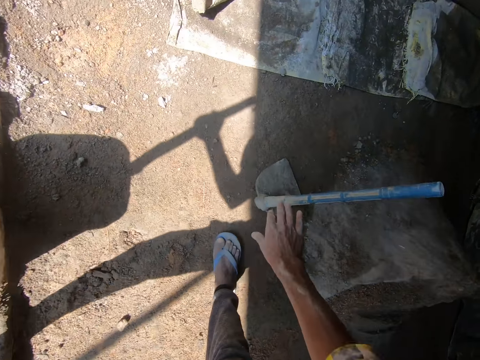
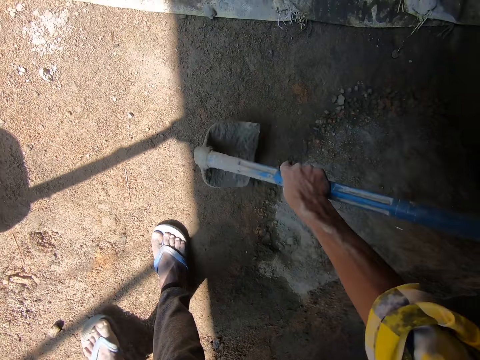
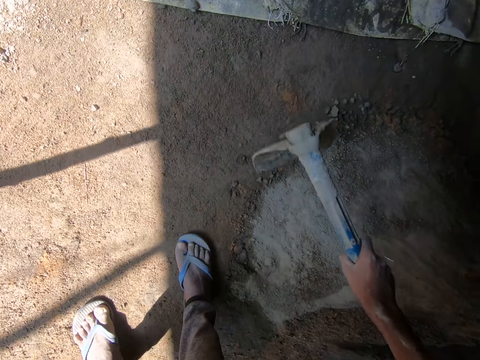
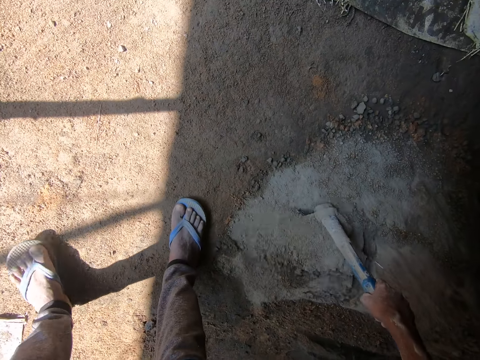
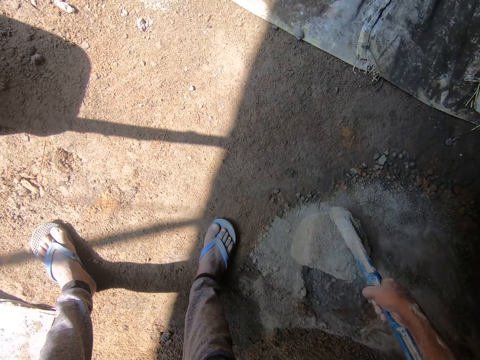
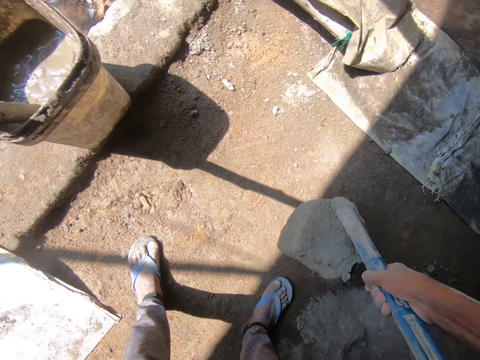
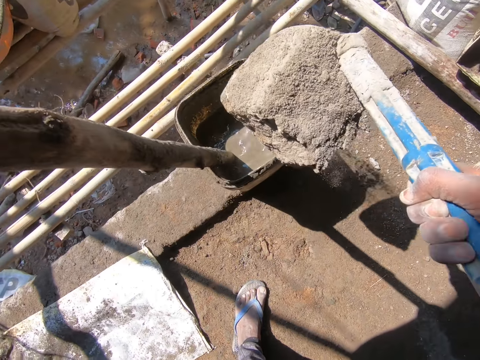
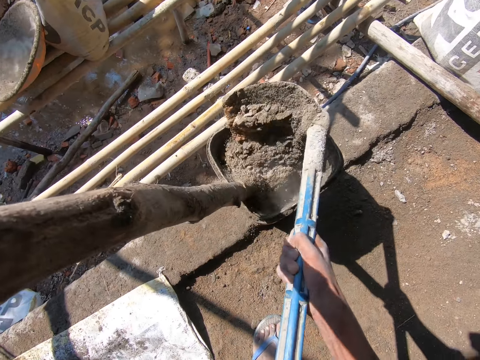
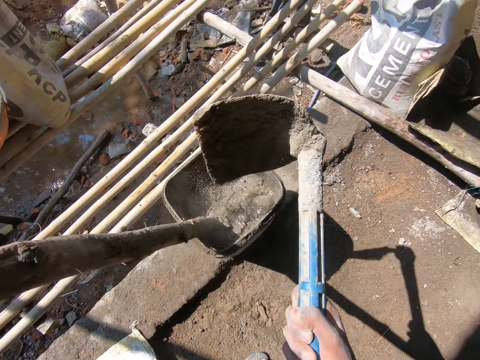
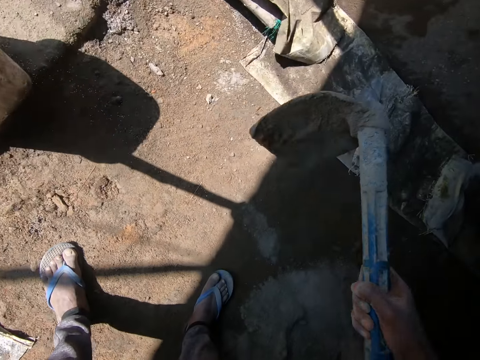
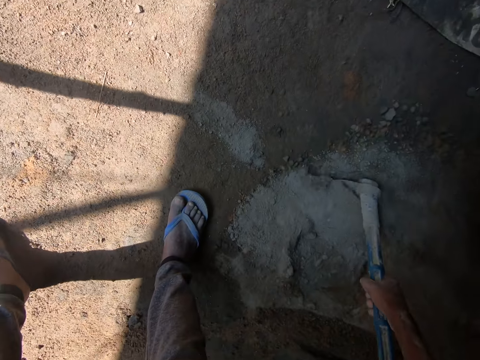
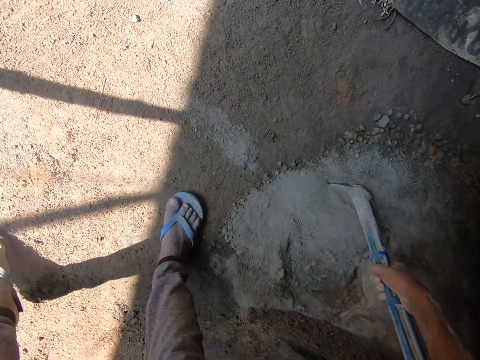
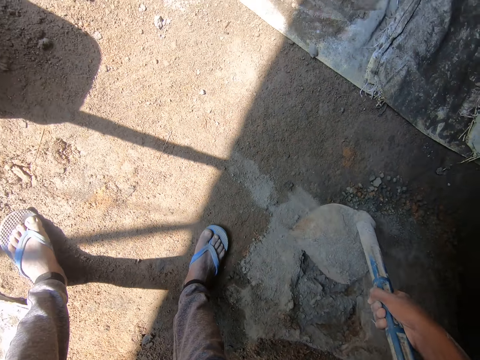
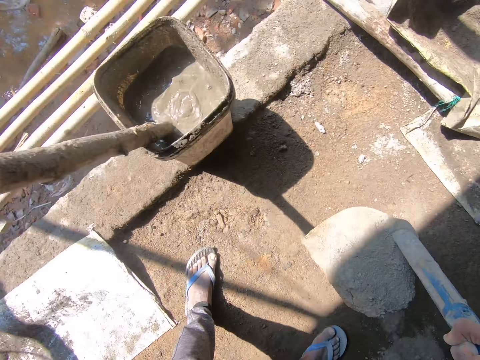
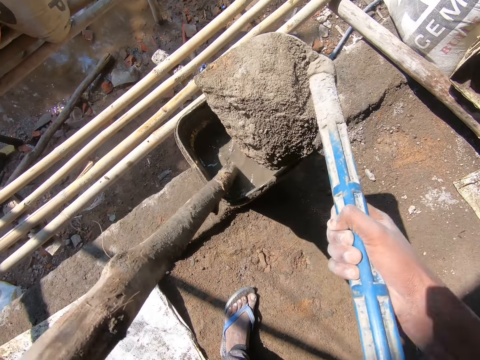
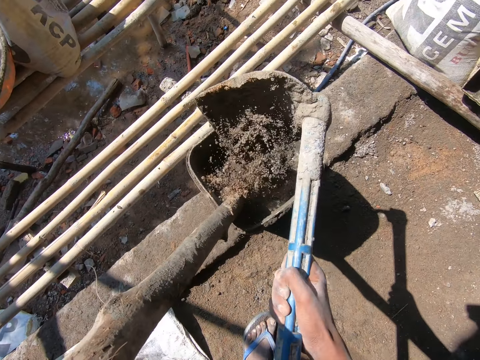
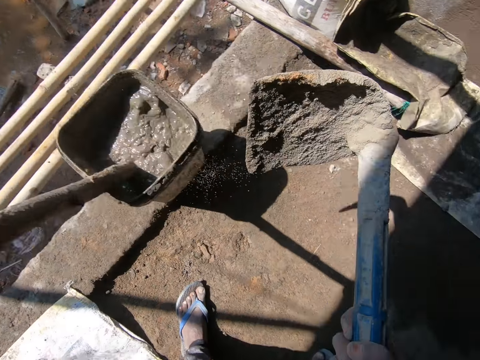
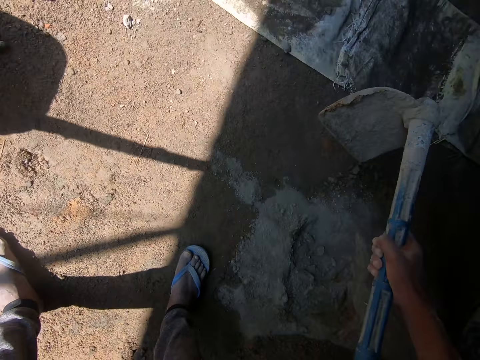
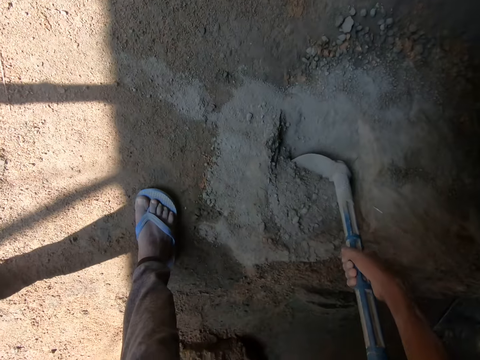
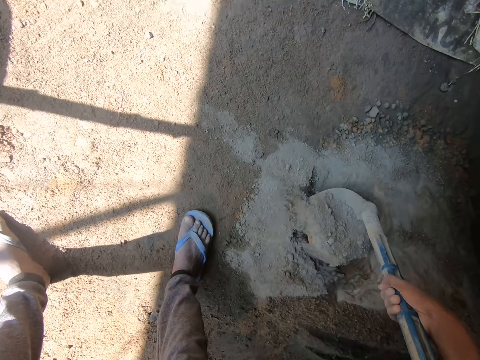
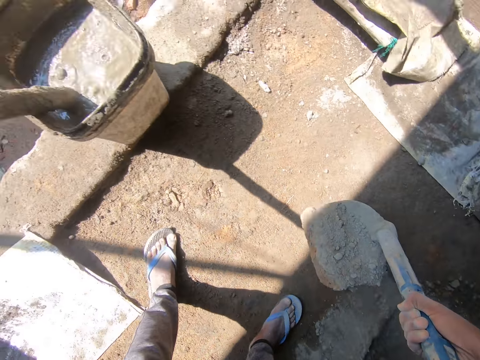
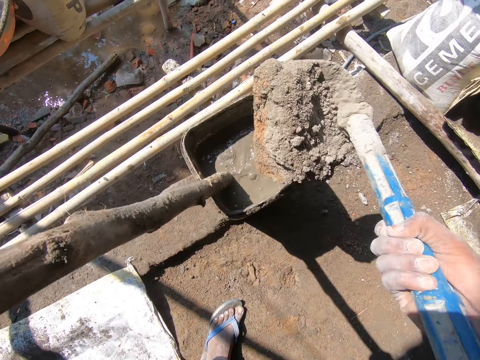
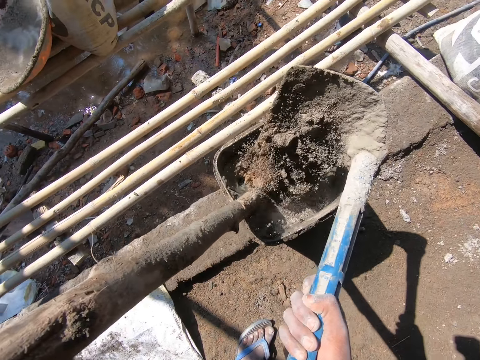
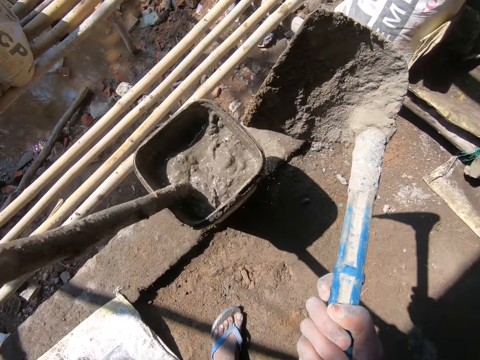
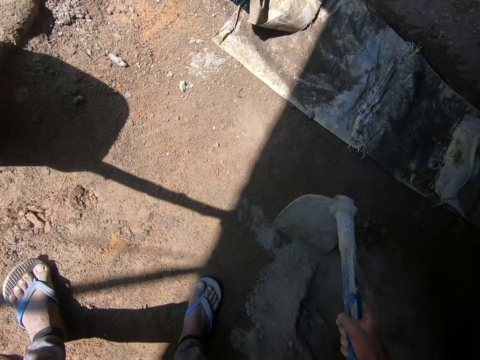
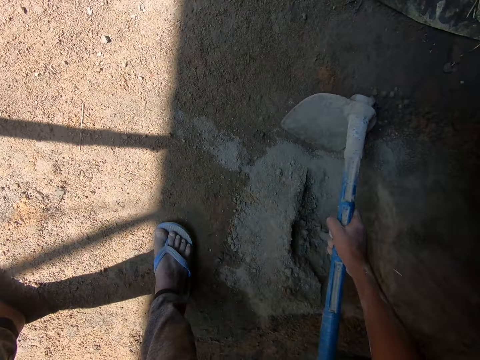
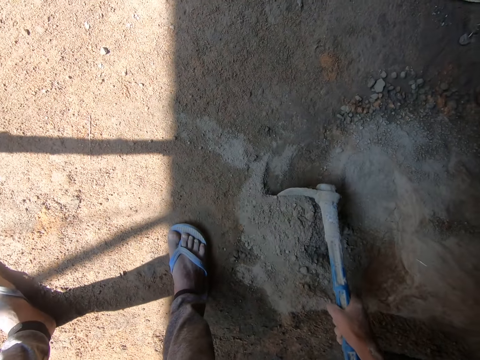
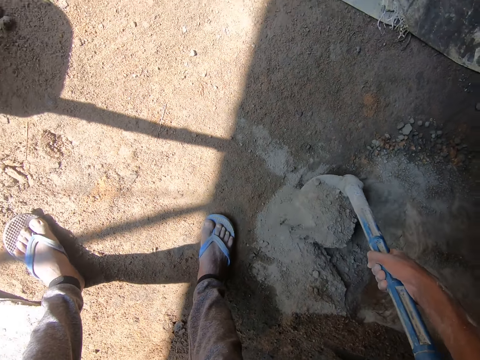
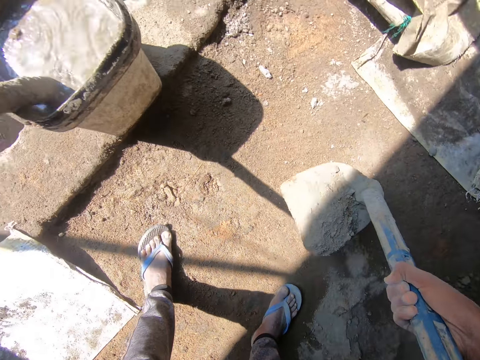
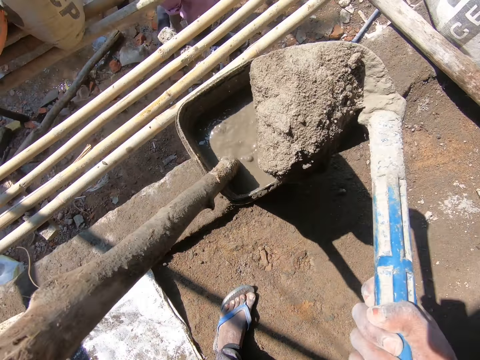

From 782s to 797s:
The camera wearer removes his right hand from the bamboo stick in both hands. He picks a hoe from the ground with his right hand. He scoops some cement from the ground with the hoe in his right hand. He pours the cement in the bucket of cement mortar on the ground with the hoe in his right hand. He scoops some cement from the ground with the hoe in his right hand. He pours the cement in the bucket of cement mortar on the ground with the hoe in his right hand. He scoops some cement from the ground with the hoe in his right hand. He pours the cement in the bucket of cement mortar on the ground with the hoe in his right hand. He scoops some cement from the ground with the hoe in his right hand. He pours the cement in the bucket of cement mortar on the ground with the hoe in his right hand.

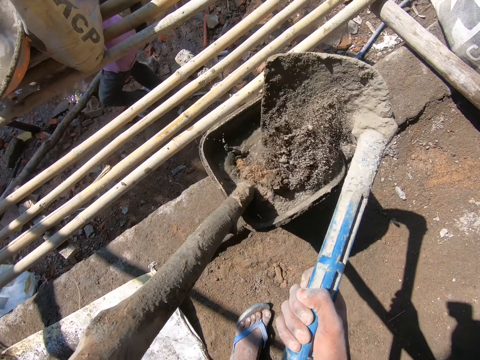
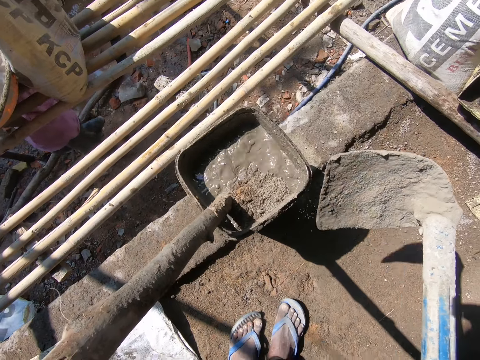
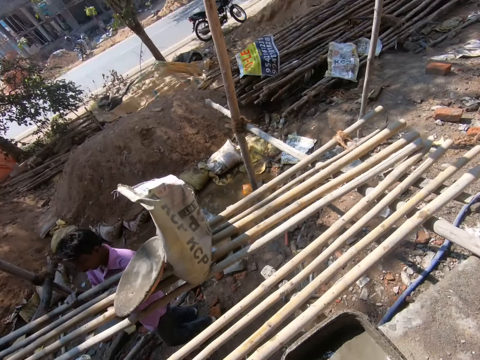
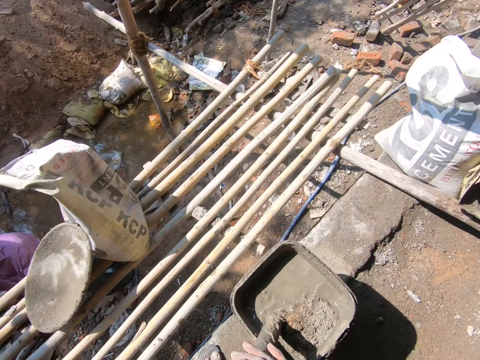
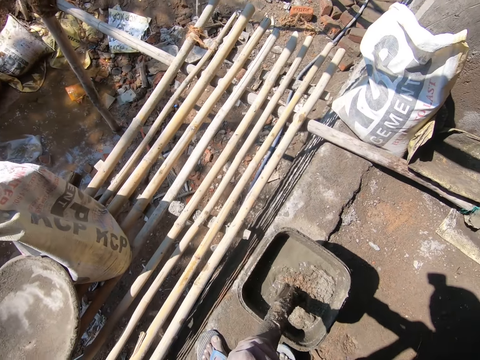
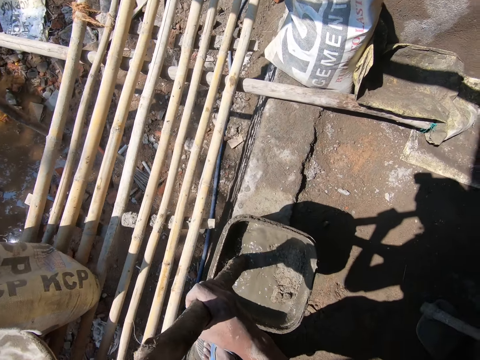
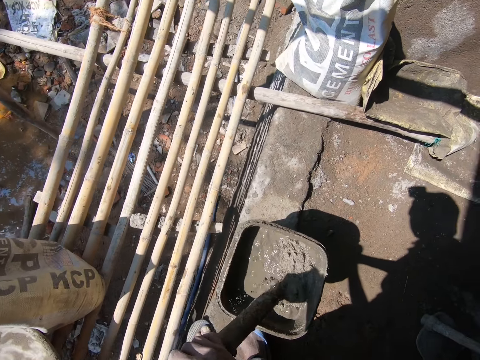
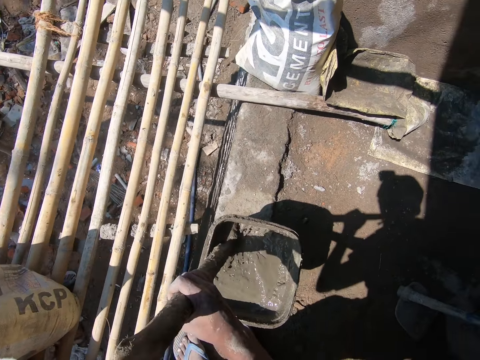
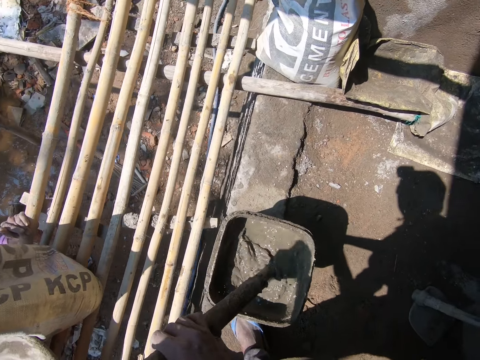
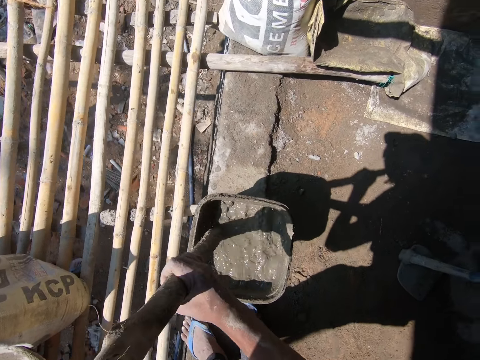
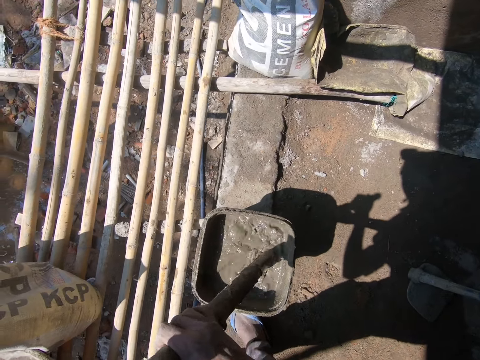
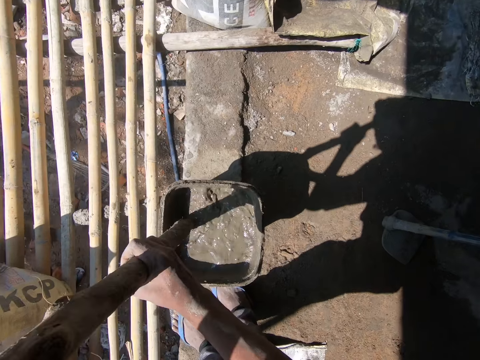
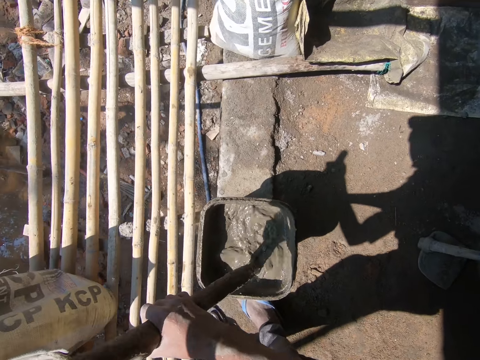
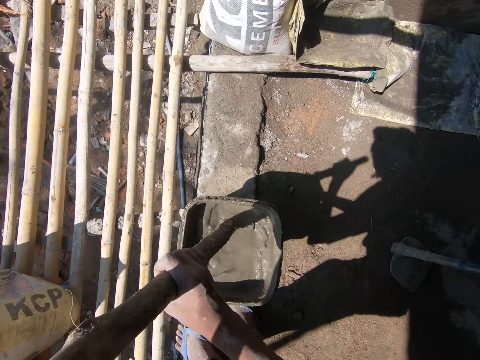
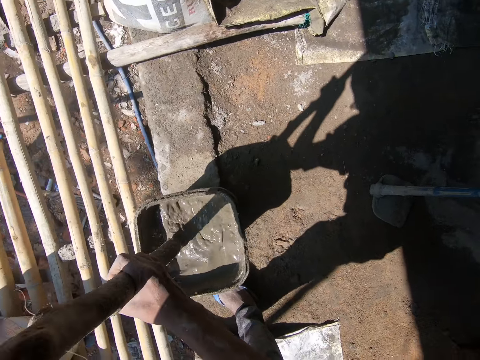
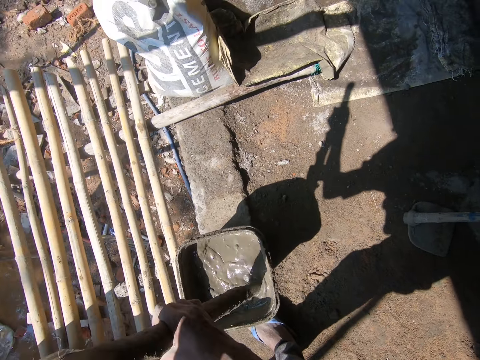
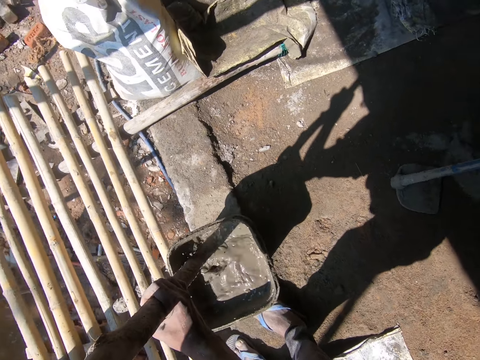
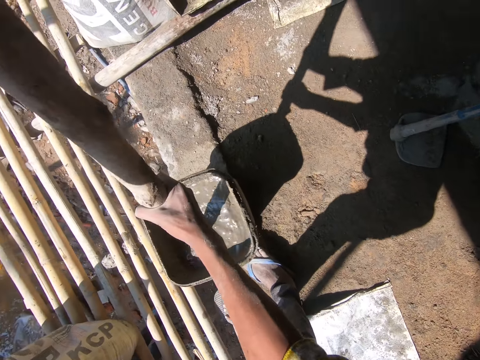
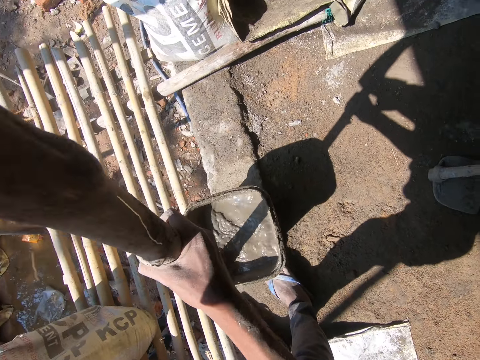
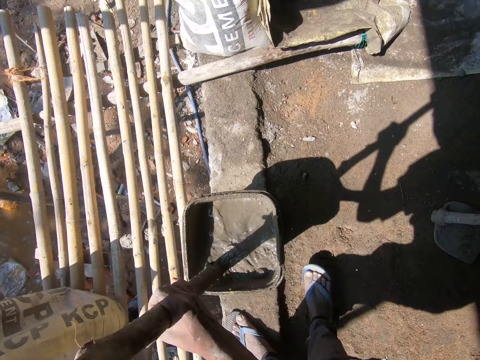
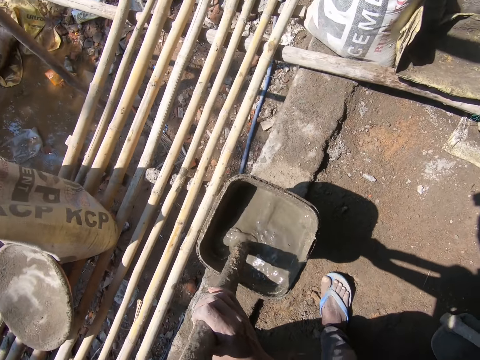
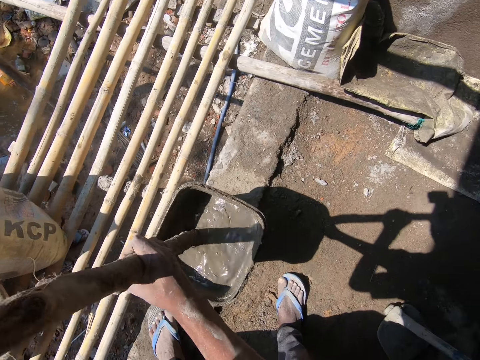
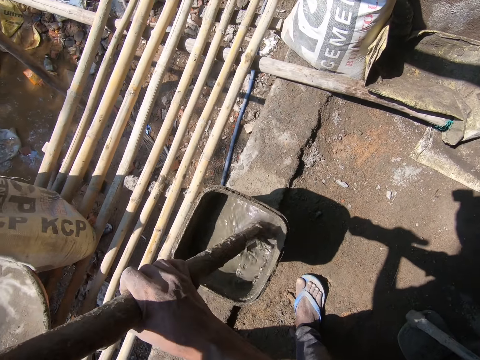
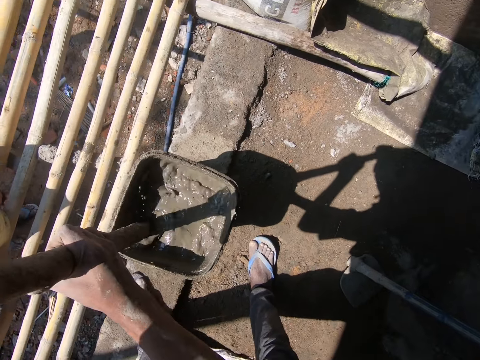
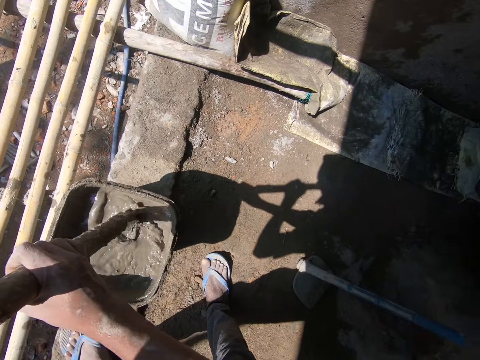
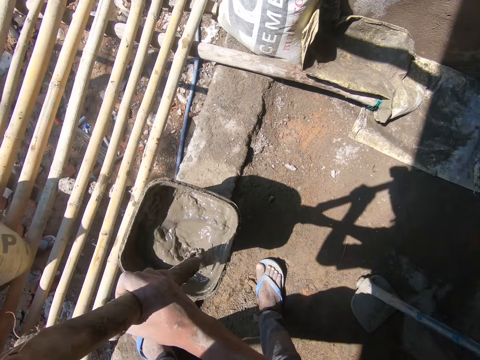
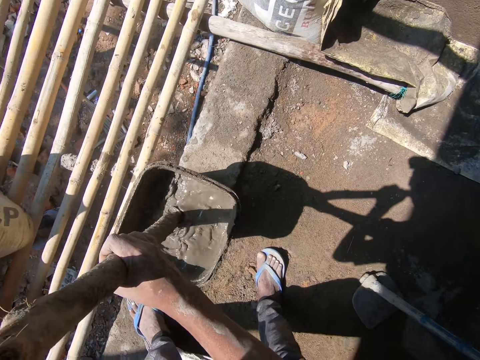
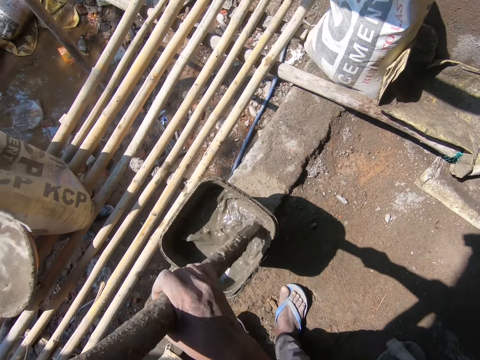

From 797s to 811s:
The camera wearer looks at the cement bag. He holds the bamboo stick in his left hand in the bucket of cement mortar on the ground with both hands. He mixes the cement mortar in the bucket of cement mortar on the ground with the bamboo stick in both hands. A man converses with the camera wearer.
